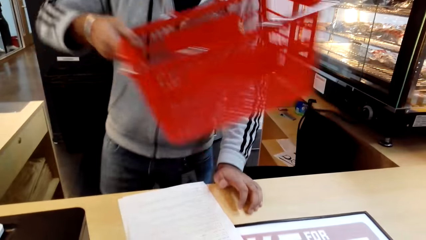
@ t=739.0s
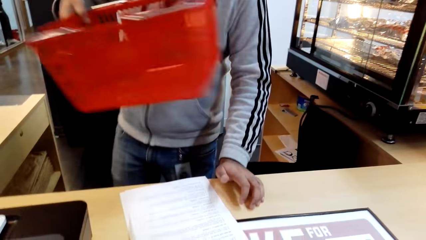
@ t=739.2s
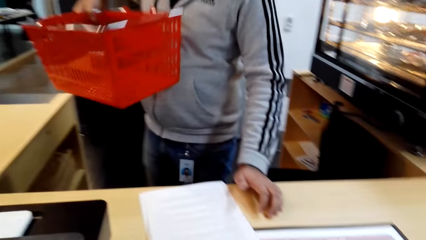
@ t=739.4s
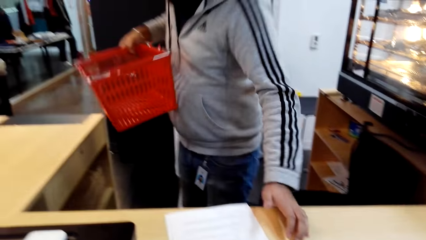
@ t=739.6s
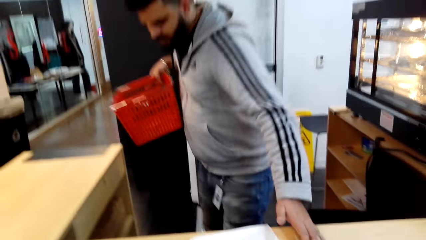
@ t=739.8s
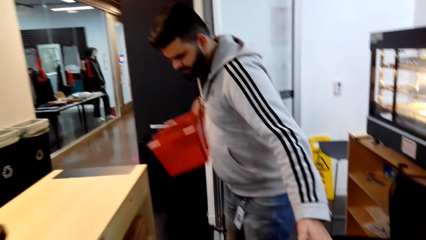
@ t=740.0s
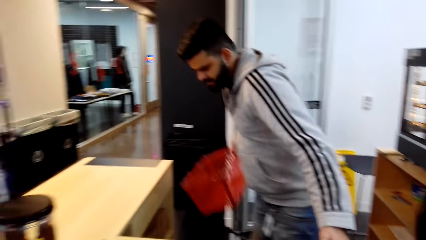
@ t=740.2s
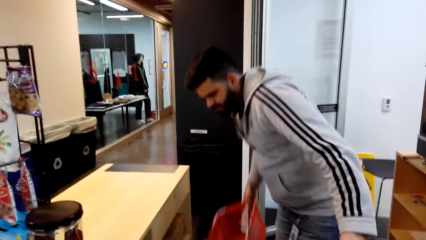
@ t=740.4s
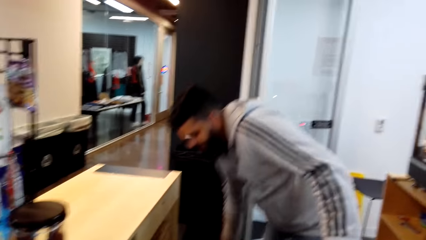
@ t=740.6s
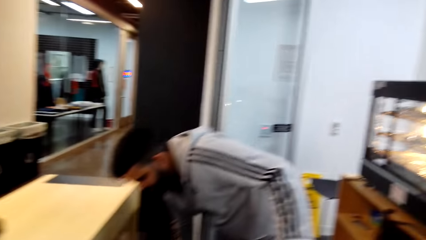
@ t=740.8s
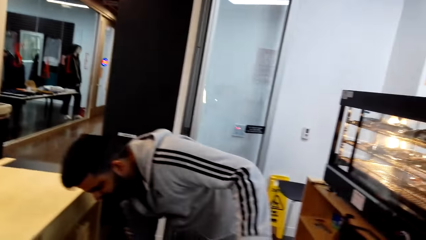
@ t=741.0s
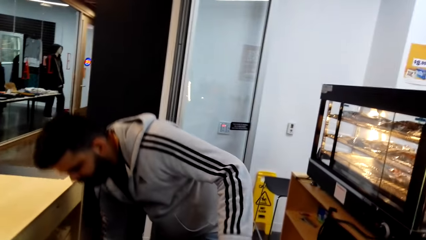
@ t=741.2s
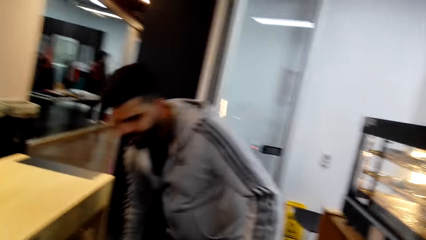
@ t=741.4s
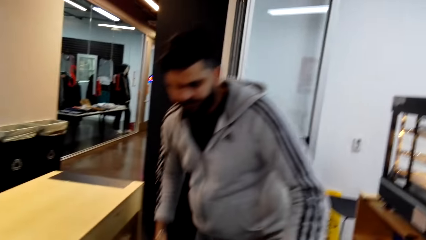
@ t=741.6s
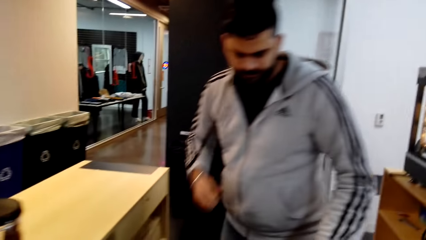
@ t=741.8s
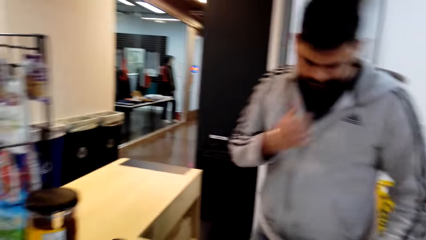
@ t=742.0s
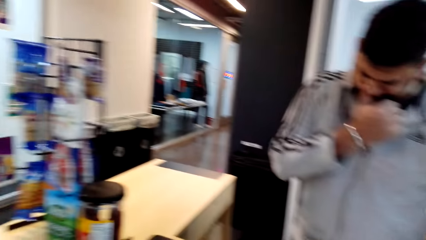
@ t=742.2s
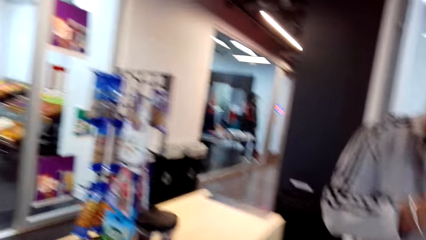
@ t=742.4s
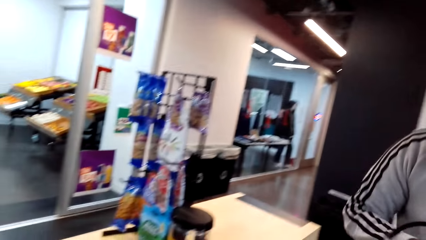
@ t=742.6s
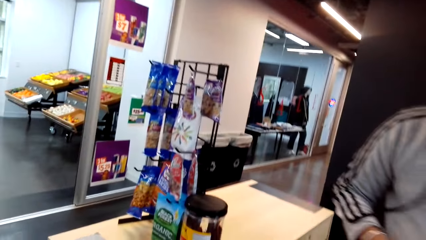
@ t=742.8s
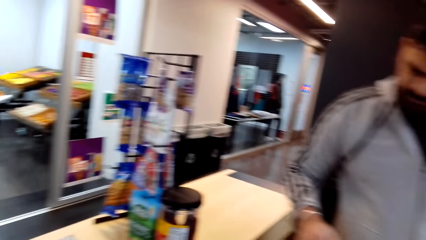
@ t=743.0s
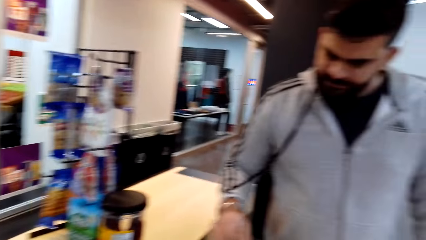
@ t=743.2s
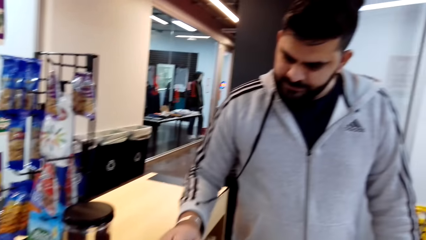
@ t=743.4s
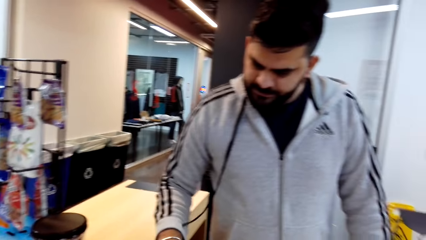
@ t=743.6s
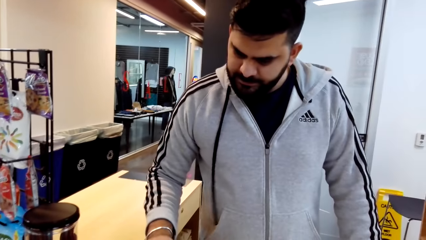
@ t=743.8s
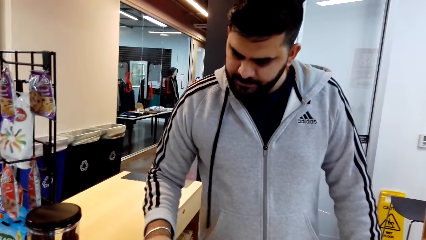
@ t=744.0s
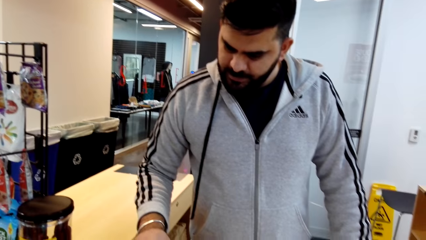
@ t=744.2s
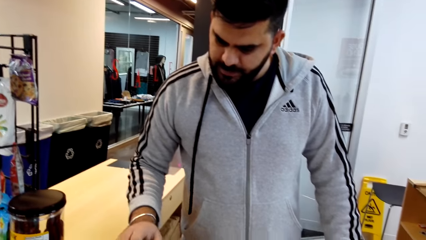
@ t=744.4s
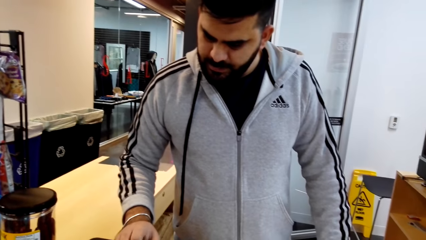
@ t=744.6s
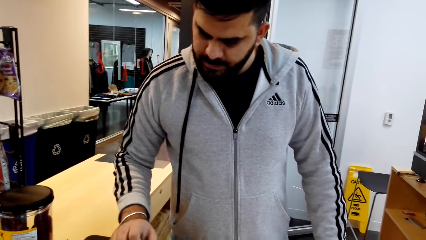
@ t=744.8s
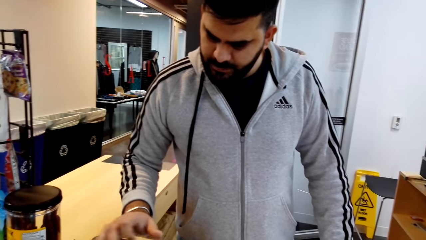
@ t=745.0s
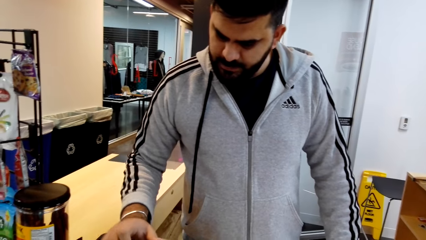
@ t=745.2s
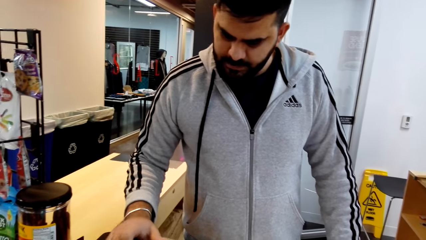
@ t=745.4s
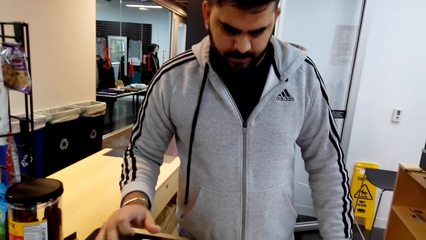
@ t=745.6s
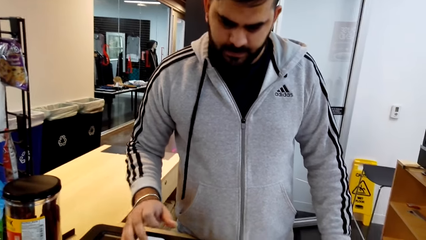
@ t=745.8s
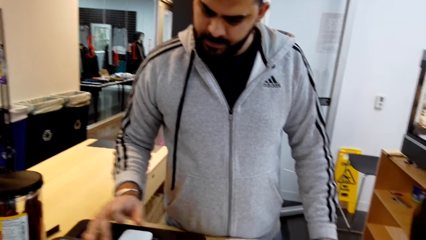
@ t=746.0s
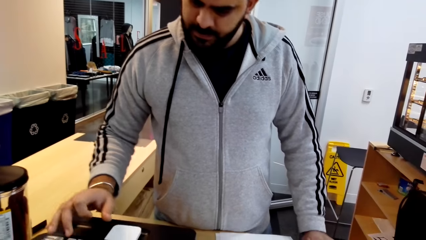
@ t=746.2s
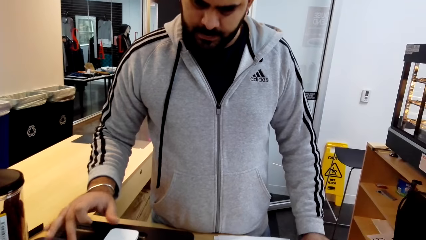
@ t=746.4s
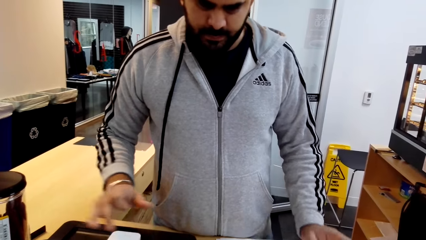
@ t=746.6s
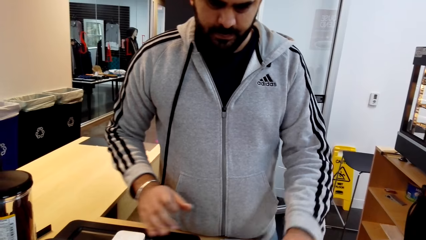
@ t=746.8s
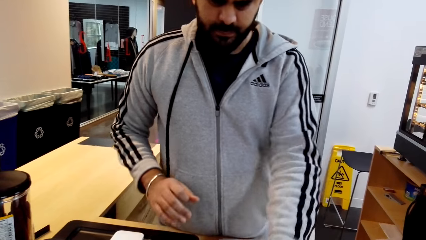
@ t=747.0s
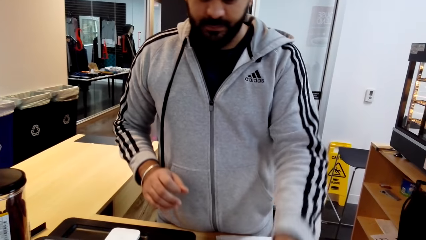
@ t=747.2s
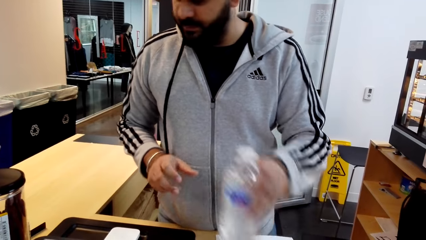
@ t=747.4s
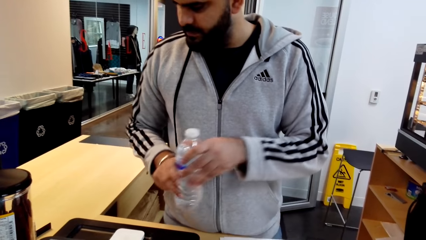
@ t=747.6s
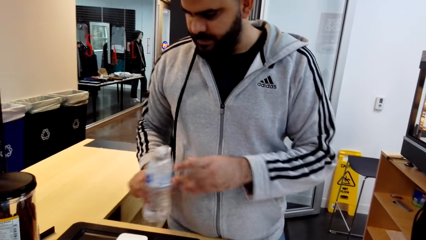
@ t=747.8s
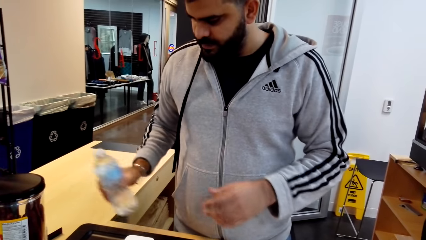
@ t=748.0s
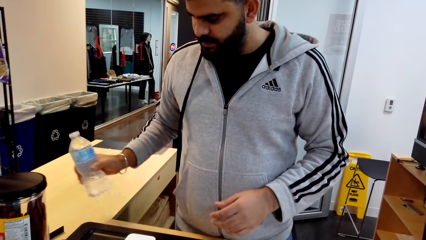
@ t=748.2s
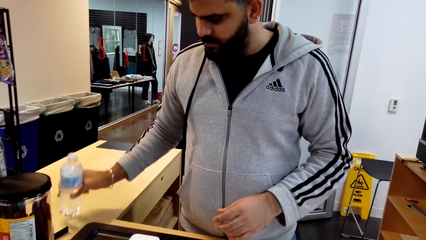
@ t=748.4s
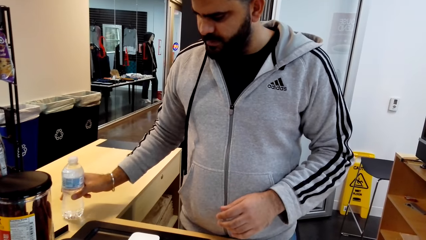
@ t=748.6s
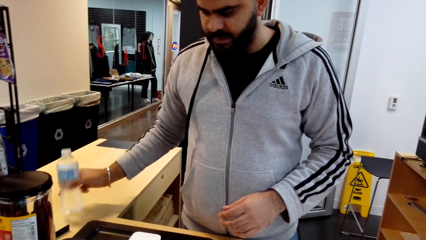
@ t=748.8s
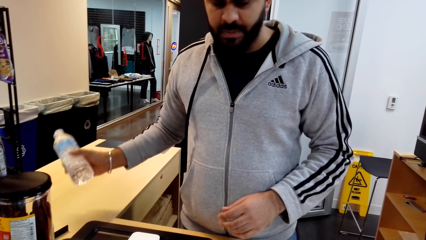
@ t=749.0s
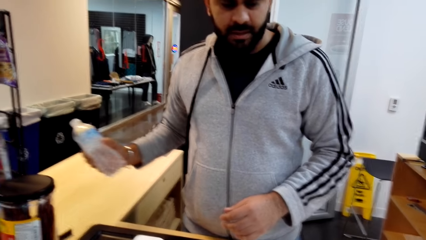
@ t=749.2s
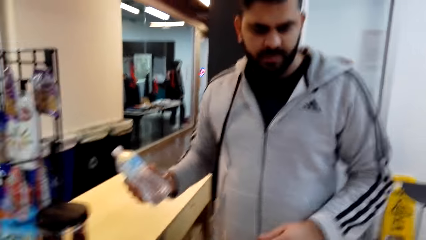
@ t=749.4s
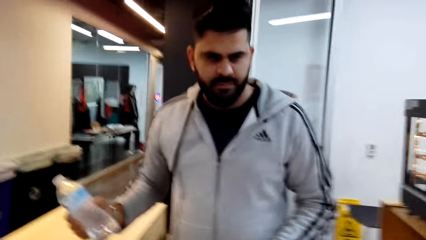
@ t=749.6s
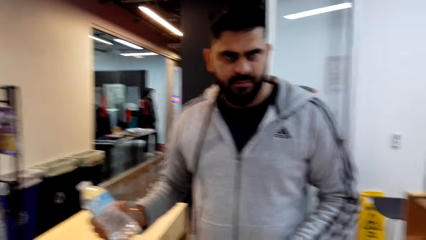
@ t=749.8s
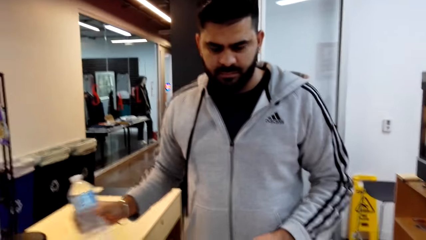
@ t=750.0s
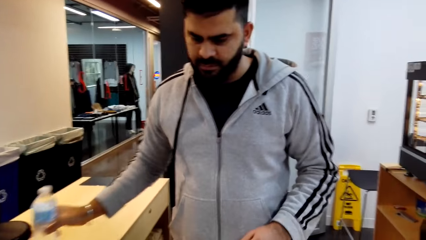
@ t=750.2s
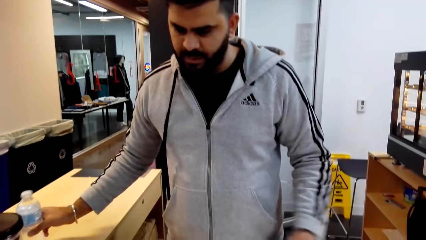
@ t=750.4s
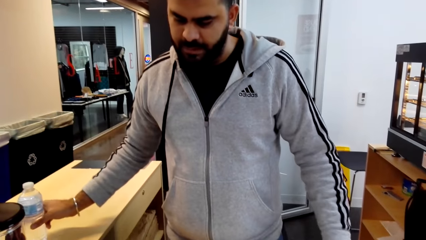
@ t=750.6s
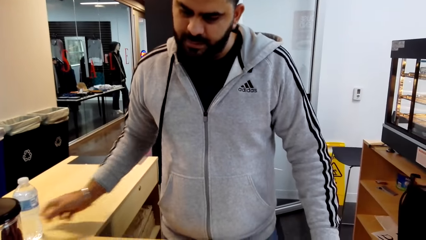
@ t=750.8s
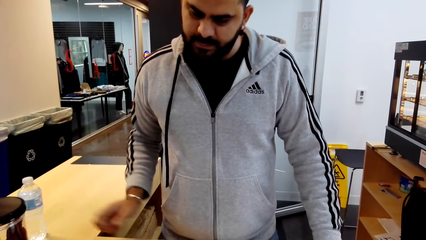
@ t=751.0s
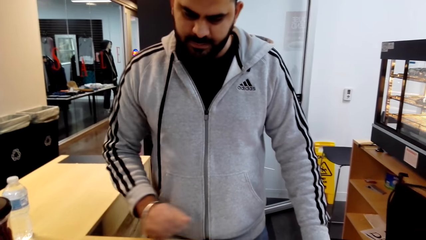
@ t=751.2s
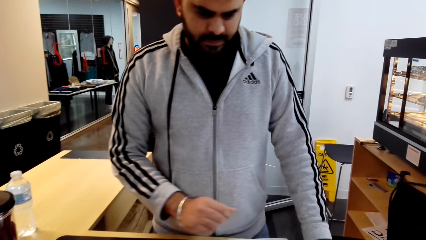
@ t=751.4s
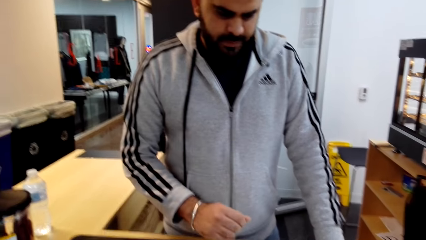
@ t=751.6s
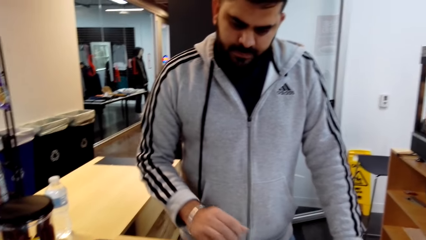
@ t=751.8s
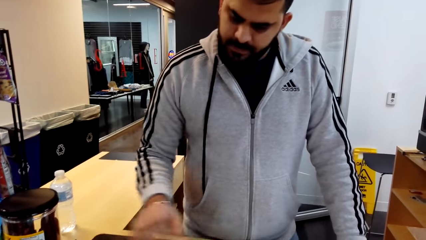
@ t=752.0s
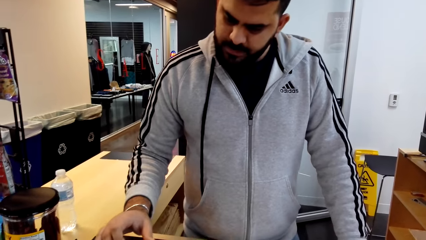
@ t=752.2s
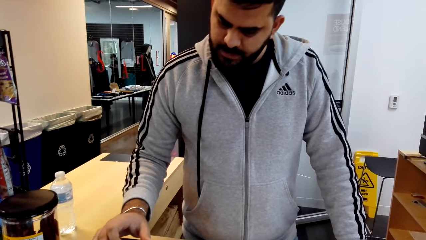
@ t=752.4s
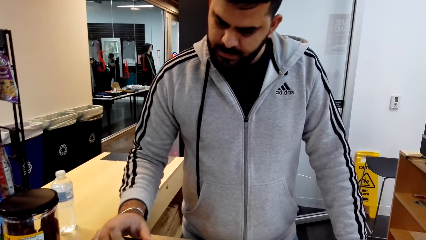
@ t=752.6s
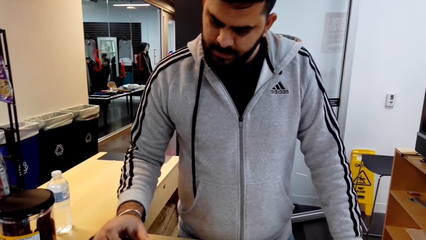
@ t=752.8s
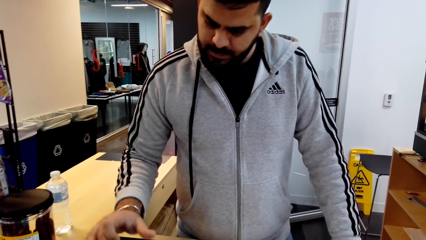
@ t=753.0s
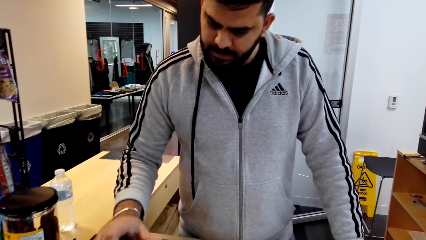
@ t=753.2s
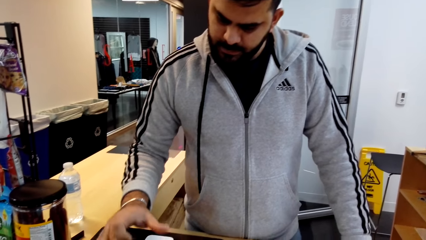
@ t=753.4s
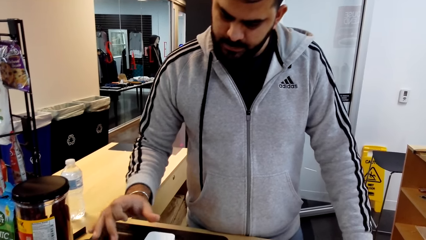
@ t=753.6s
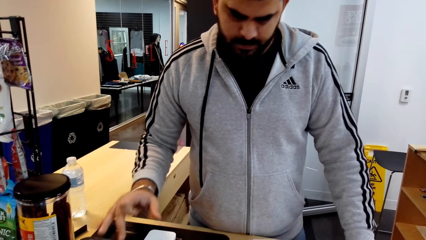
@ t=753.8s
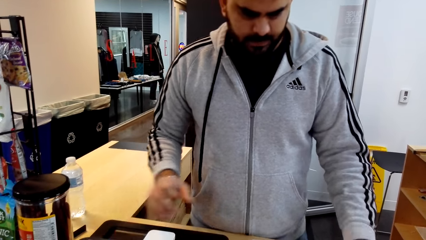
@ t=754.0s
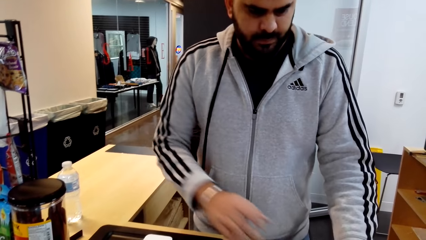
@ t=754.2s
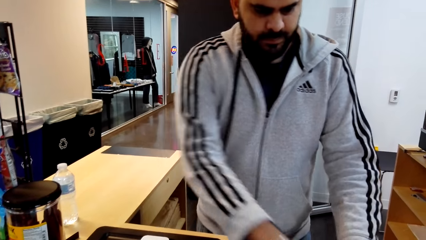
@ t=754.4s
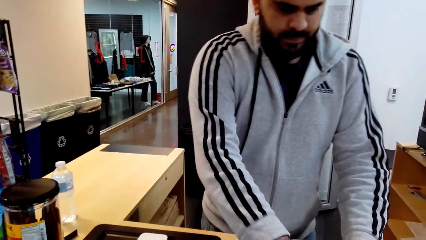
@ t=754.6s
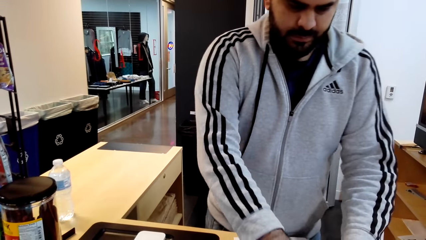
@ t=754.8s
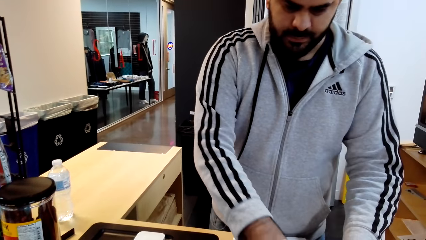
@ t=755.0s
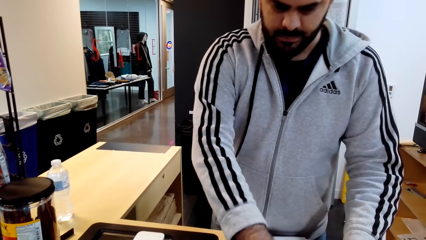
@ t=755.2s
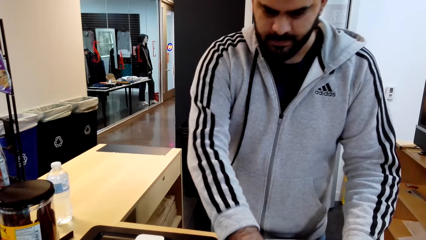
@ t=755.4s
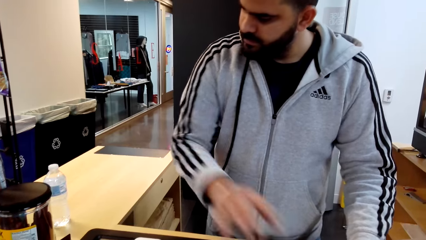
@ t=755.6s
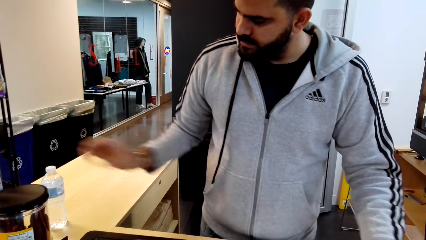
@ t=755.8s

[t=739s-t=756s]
The cashier picks up a tray from the counter. The camera wearer looks around a supermarket. The cashier puts down the tray on the floor. The camera wearer looks around the supermarket. The cashier types on a calculator. The cashier operates a card swipe machine. The cashier picks a bottle. The cashier moves the bottle on the counter. The cashier places the bottle on the cashier's desk. The cashier converses with the camera wearer. The cashier places the bottle on the cashier's desk. The cashier types on the calculator and operates the card swipe machine.
